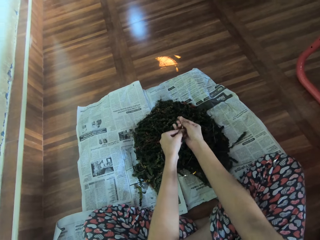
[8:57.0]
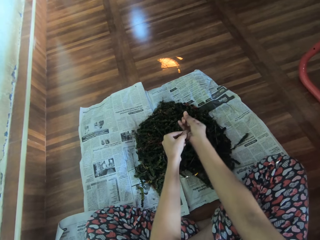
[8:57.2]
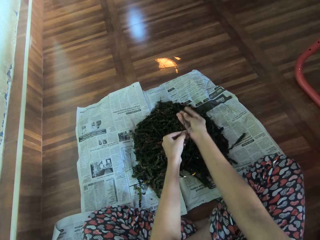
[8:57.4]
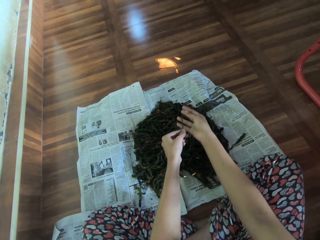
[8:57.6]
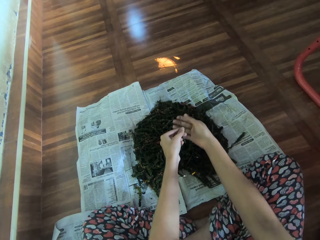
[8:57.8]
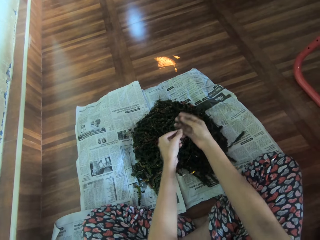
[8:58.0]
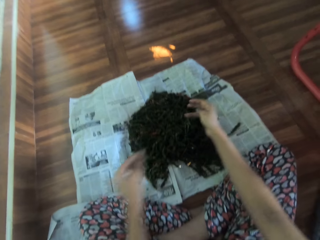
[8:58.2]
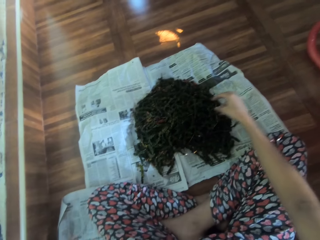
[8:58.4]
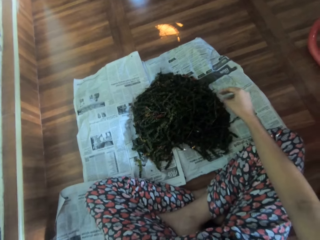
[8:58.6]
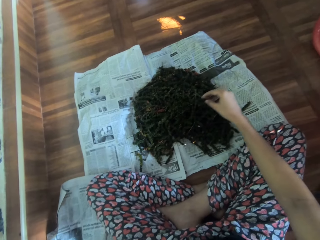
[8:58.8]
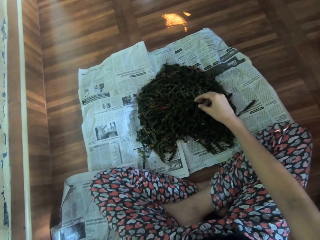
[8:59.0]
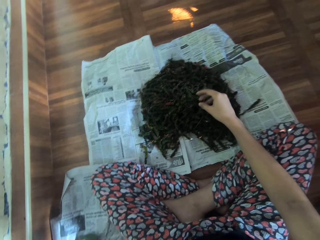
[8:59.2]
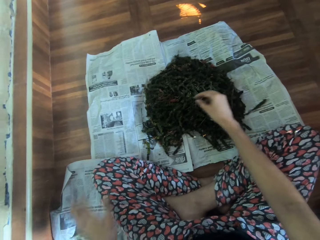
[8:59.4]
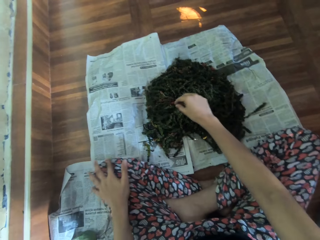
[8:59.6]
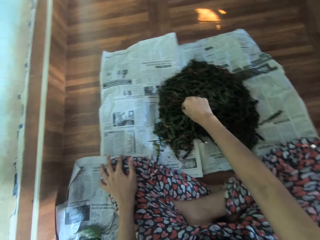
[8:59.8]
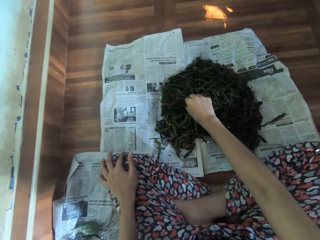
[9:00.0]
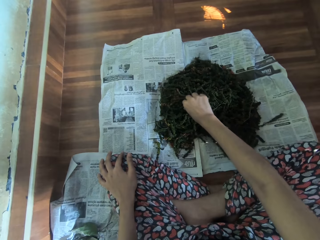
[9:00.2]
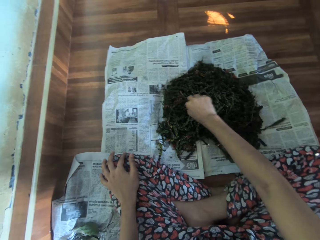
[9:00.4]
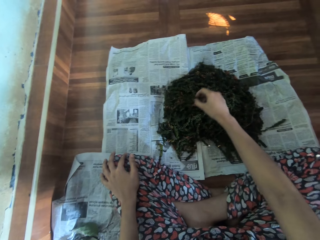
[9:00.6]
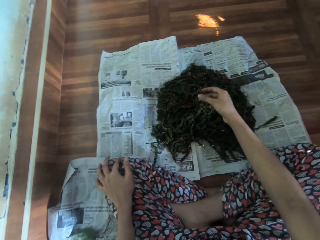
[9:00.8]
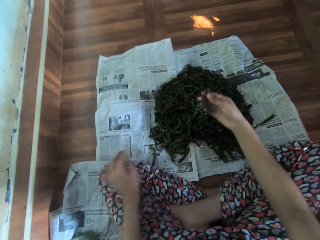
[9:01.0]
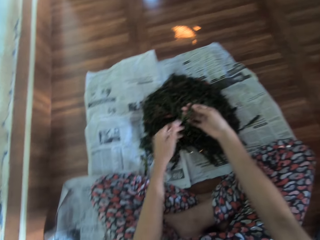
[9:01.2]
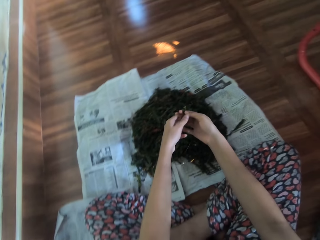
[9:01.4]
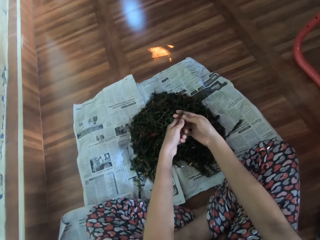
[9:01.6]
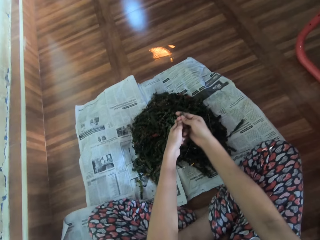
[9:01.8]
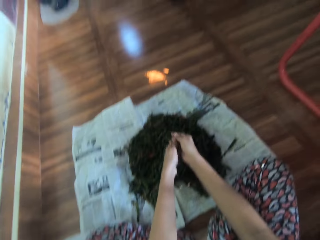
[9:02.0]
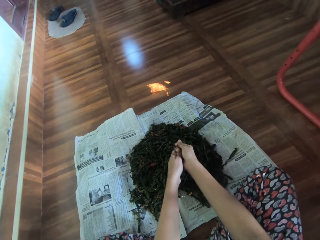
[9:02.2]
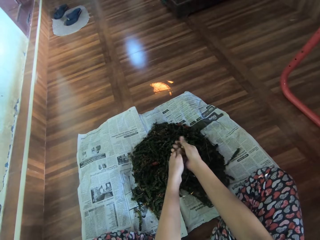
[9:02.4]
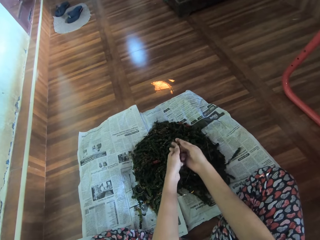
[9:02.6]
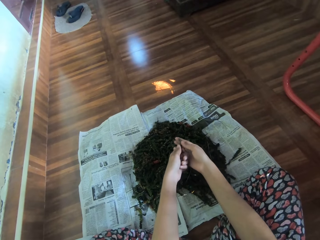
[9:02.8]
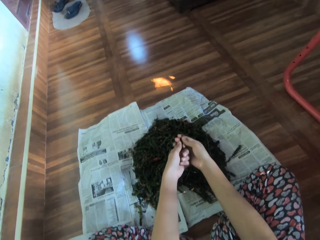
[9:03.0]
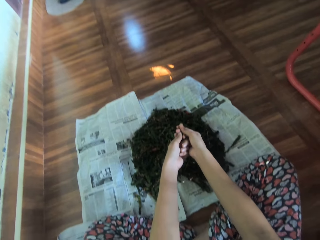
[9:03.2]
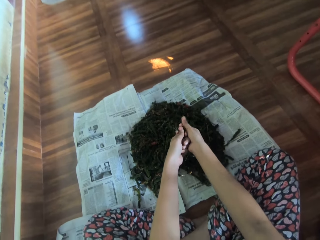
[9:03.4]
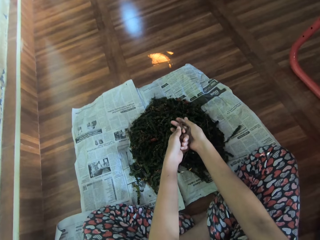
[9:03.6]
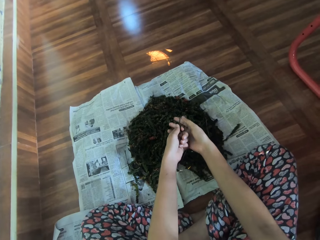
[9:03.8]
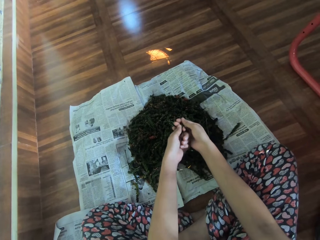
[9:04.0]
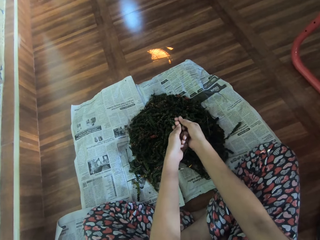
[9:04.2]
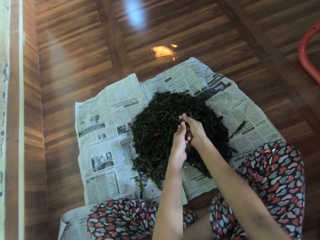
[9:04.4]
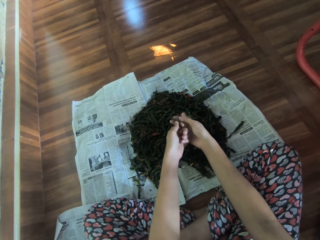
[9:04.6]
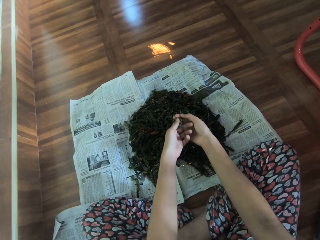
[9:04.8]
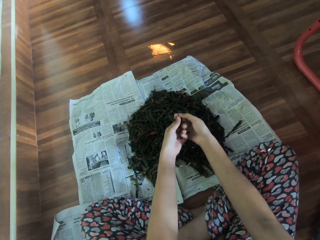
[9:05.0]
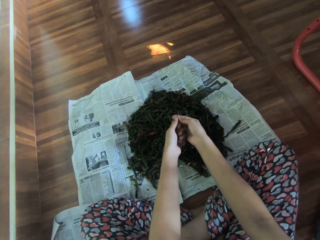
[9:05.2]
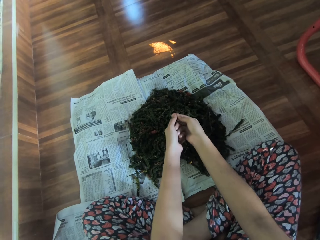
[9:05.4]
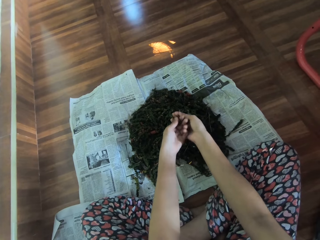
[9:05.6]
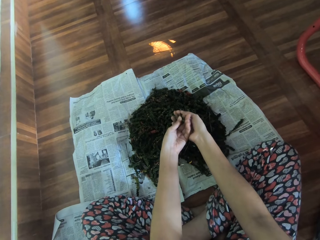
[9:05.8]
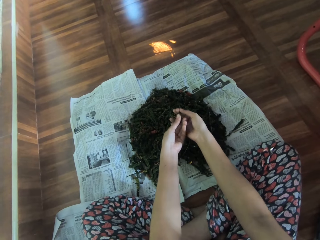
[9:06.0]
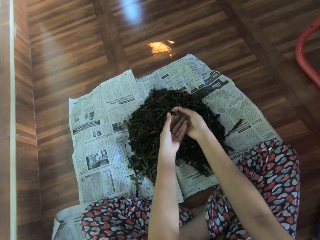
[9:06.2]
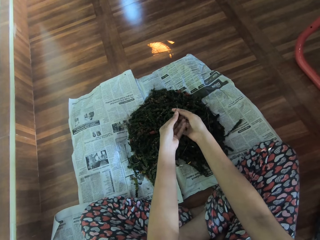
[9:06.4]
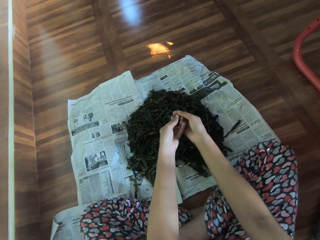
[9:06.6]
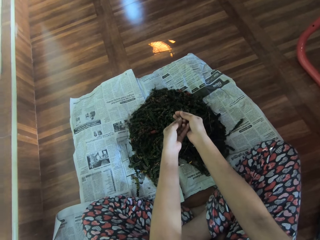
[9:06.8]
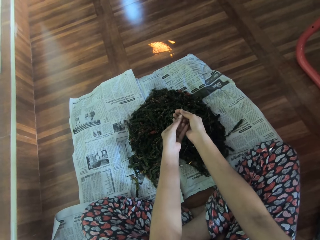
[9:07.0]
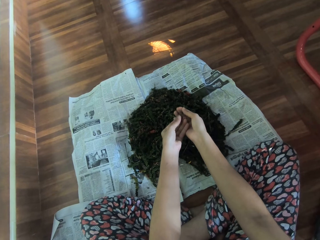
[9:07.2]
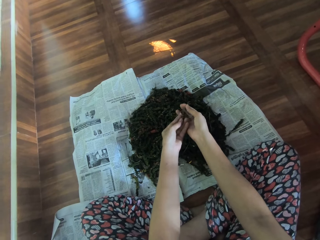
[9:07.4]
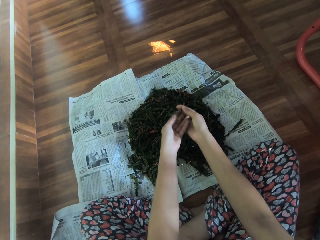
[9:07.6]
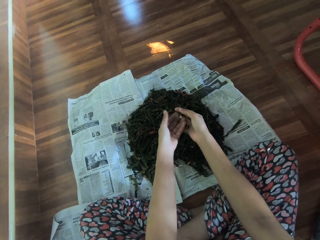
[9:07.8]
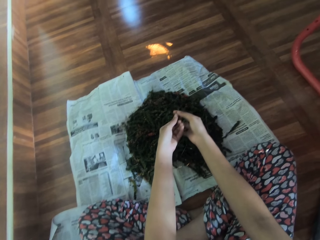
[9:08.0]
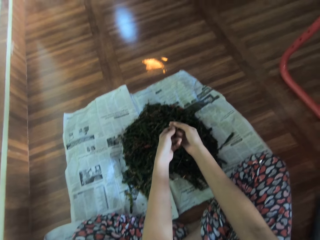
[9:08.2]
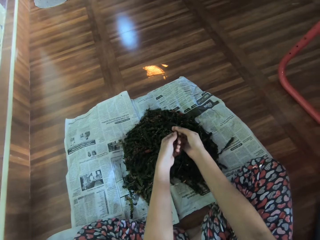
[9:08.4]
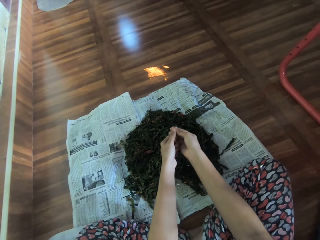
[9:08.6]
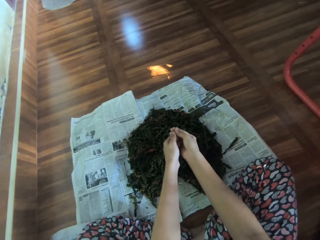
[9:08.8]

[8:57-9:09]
The camera wearer looks at the peas. She places her left hand on her left thigh. She picks a dry leaf of cannabis or peas from the newspaper with her right hand. She removes the leaves of the dry cannabis from its strand, or peas from the pea pods, with her hands.

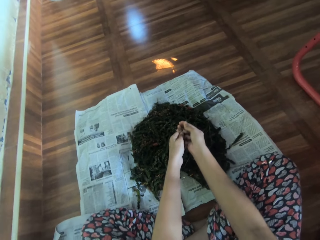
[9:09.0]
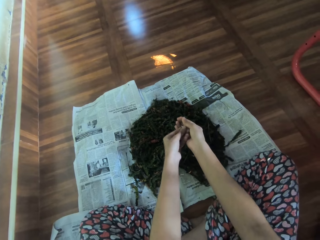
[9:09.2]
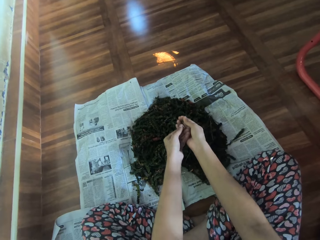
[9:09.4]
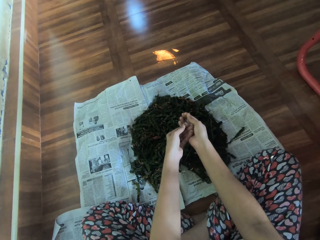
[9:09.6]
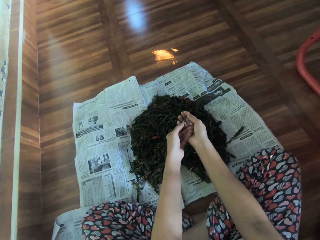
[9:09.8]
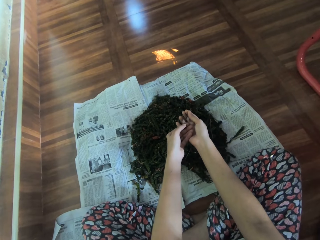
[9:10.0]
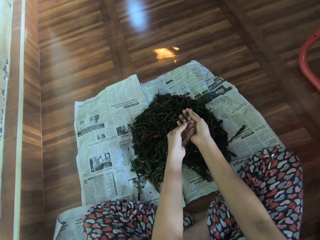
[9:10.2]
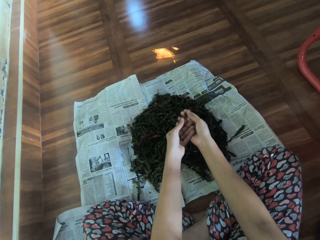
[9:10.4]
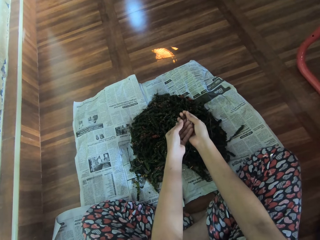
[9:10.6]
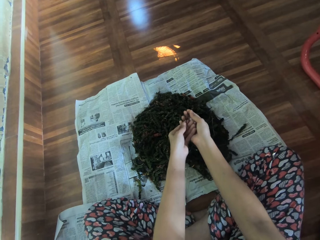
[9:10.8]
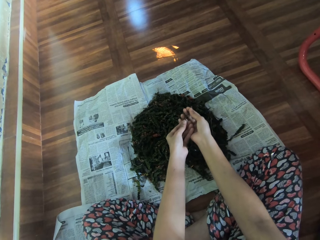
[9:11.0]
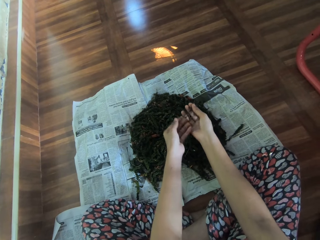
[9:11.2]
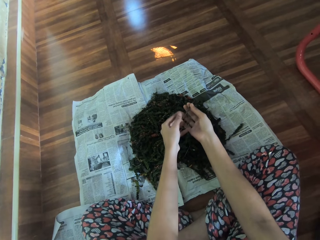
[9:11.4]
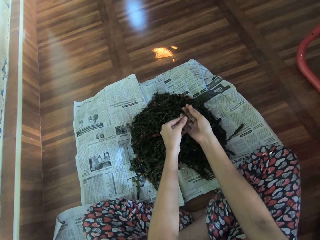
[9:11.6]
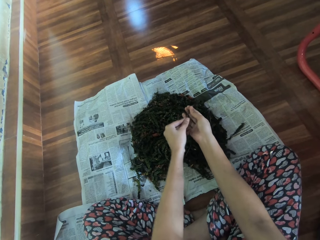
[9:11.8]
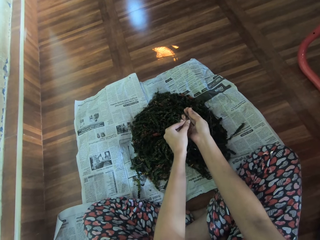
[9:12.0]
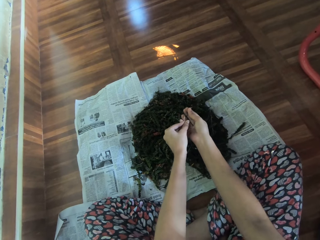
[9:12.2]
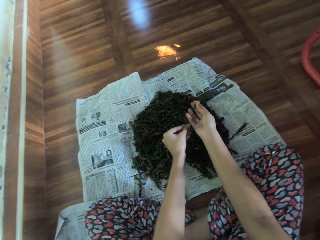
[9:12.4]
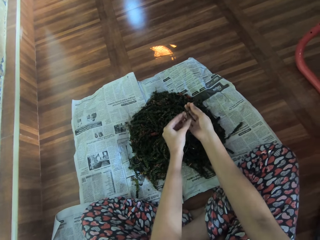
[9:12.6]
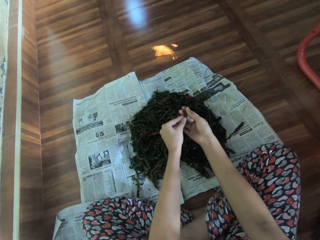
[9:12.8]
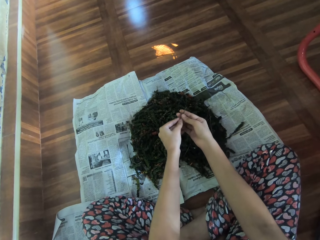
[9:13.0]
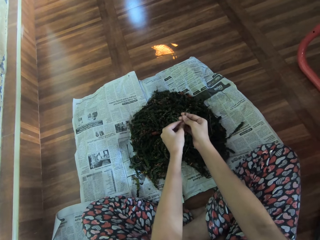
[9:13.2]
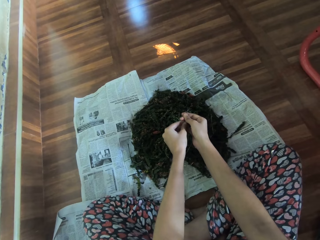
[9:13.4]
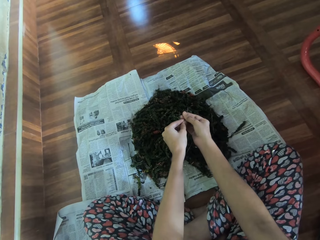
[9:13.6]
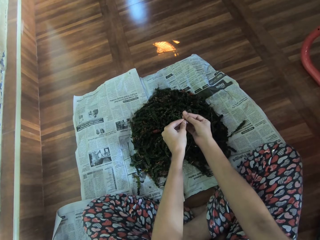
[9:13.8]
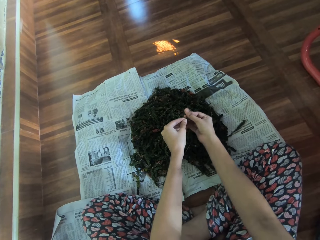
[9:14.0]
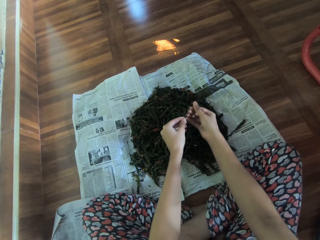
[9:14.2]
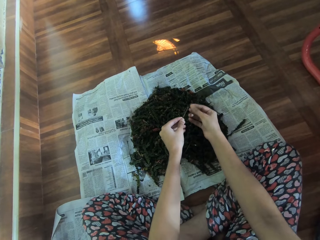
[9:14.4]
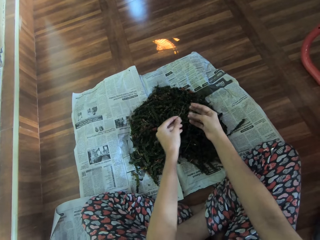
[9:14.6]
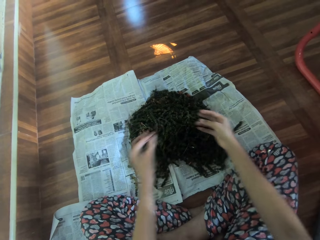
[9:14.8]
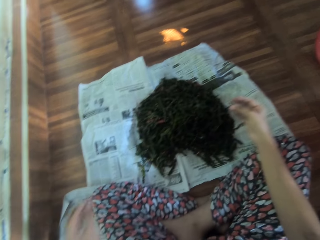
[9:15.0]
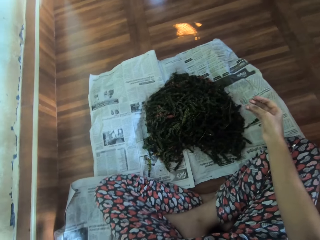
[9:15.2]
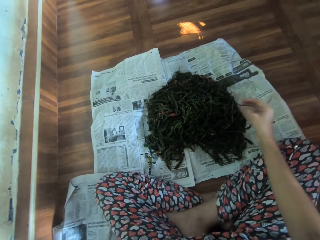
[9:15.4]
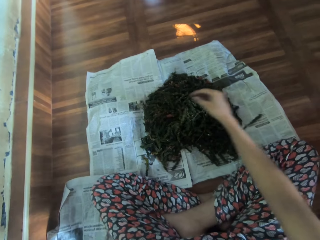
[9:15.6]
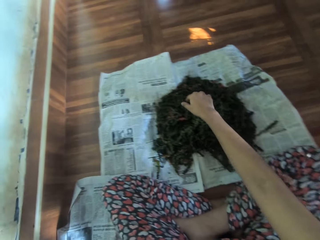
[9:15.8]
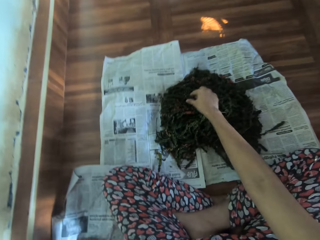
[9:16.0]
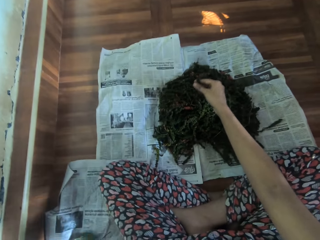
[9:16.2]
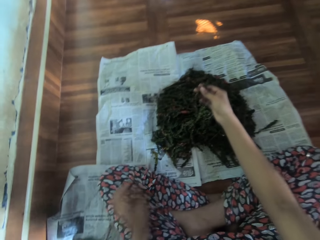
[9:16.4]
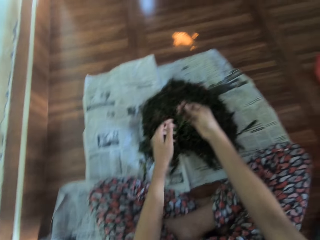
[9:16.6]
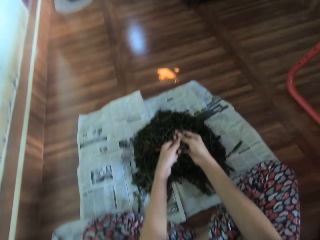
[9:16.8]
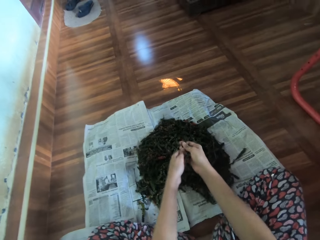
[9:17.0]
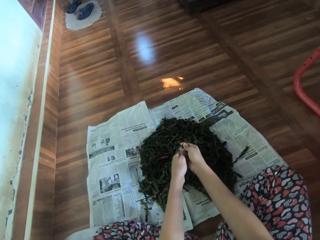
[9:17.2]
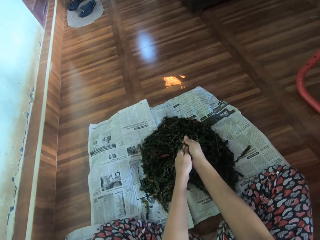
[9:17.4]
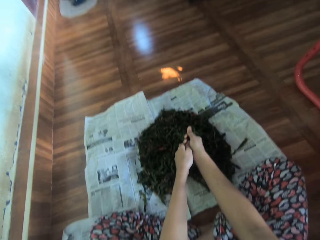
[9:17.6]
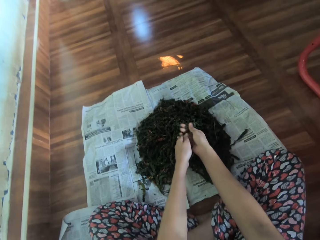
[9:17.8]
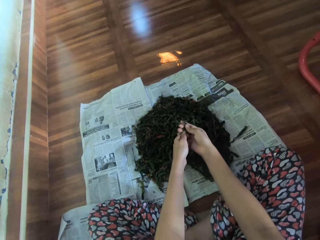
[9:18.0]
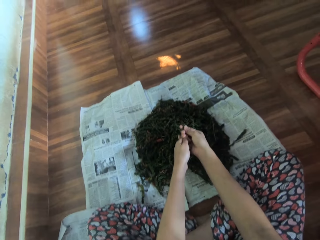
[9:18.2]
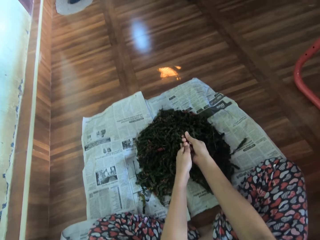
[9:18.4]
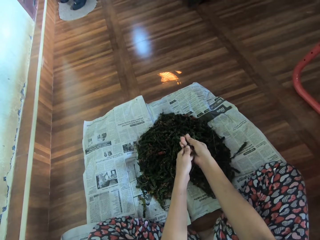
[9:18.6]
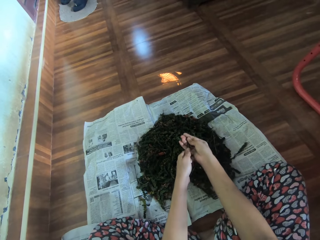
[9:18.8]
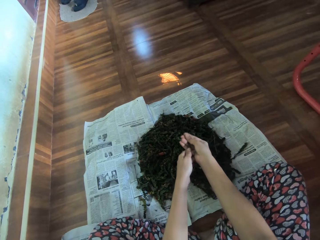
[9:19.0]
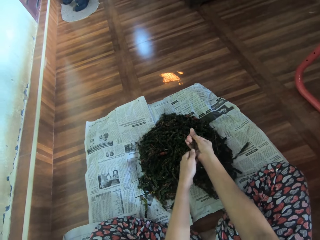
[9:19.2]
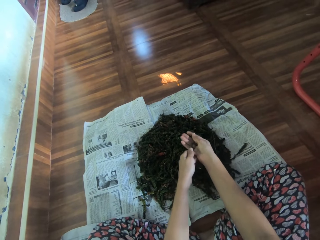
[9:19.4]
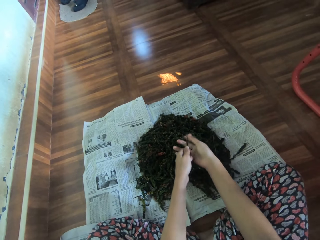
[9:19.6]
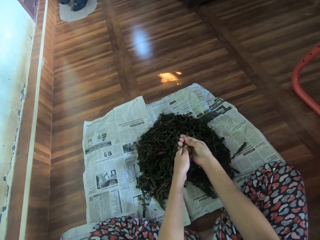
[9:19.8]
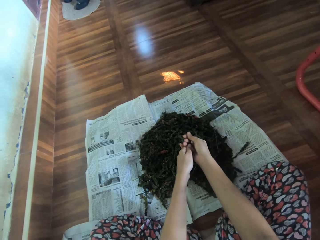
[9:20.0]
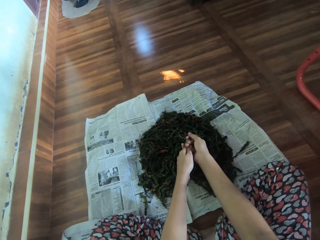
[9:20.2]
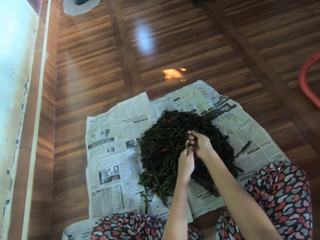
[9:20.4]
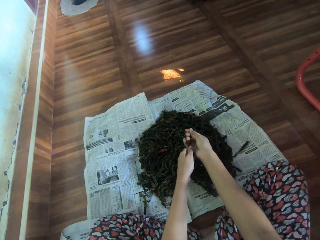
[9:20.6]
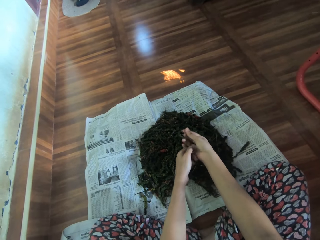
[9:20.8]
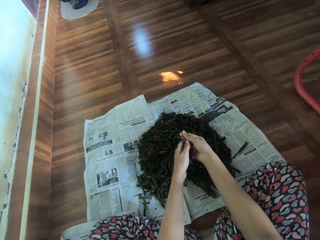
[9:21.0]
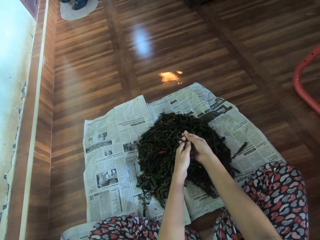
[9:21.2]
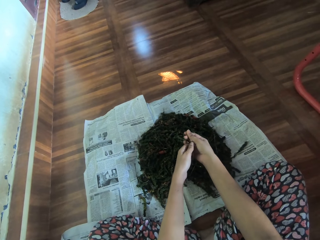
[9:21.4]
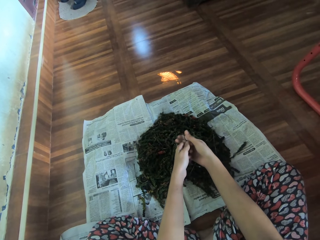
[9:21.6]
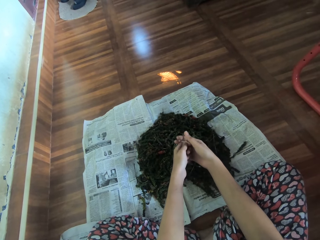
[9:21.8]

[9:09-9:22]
The camera wearer drops the stem on a newspaper on the floor with her left hand. She picks a dried marijuana from the newspaper on the floor with her right hand. She pulls the dried marijuana off the stem onto the newspaper with both hands.
